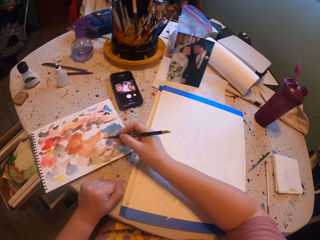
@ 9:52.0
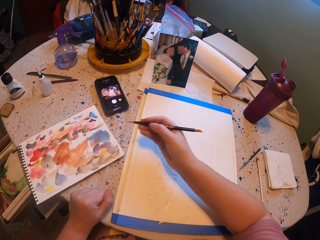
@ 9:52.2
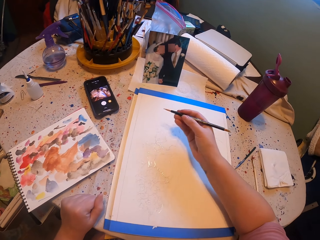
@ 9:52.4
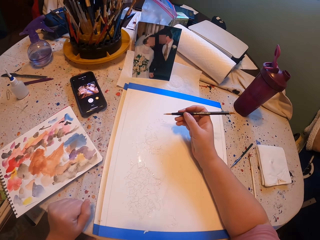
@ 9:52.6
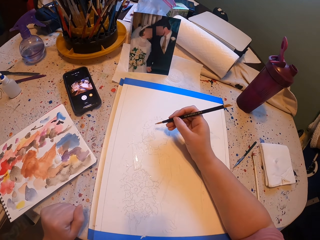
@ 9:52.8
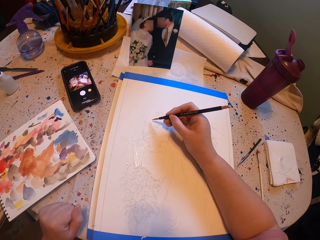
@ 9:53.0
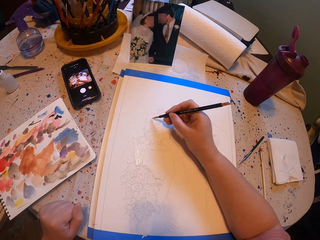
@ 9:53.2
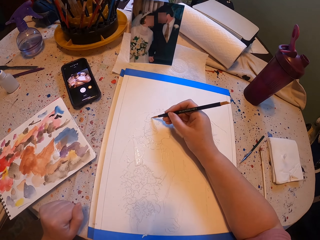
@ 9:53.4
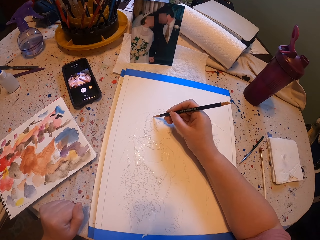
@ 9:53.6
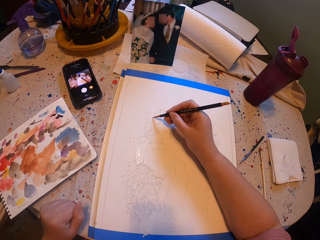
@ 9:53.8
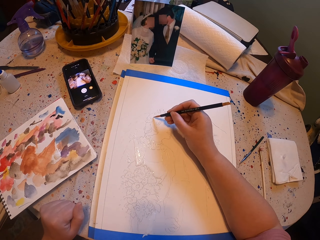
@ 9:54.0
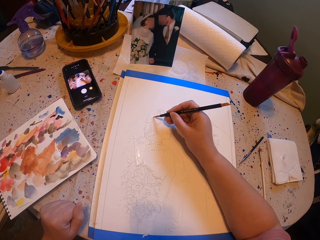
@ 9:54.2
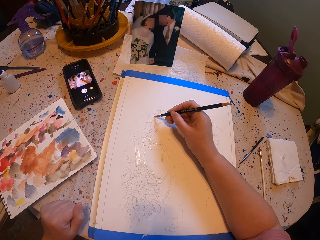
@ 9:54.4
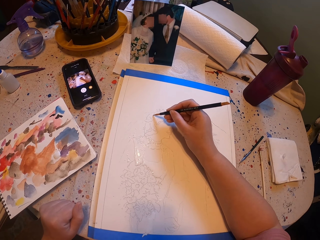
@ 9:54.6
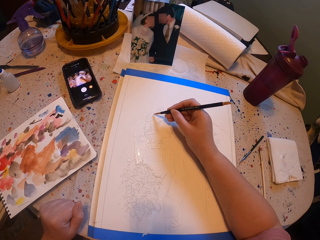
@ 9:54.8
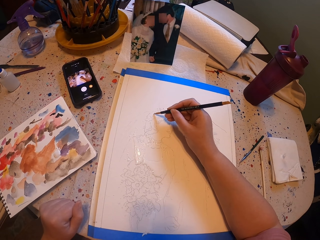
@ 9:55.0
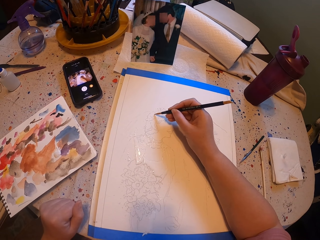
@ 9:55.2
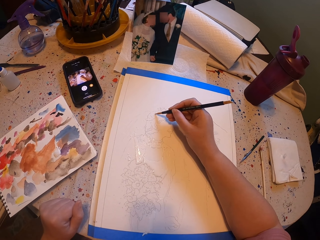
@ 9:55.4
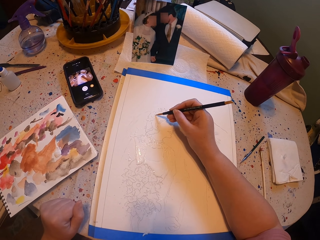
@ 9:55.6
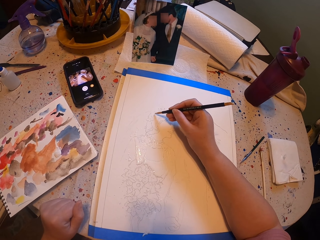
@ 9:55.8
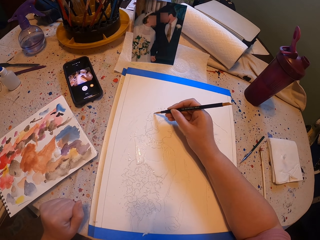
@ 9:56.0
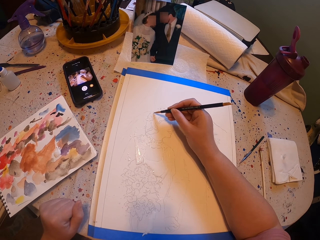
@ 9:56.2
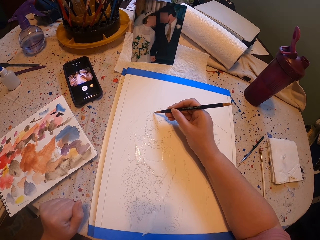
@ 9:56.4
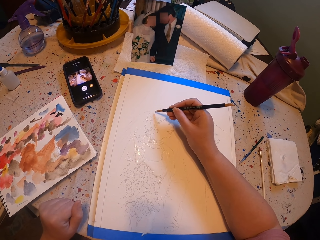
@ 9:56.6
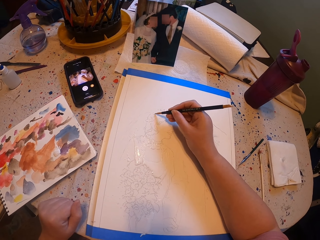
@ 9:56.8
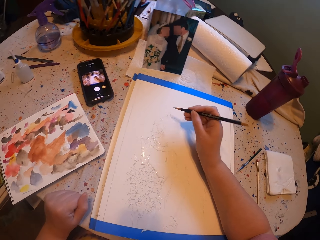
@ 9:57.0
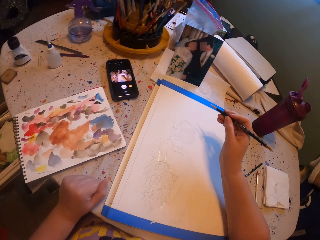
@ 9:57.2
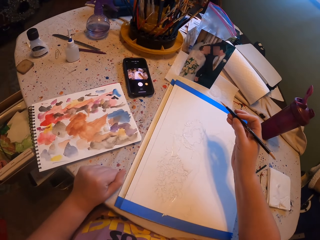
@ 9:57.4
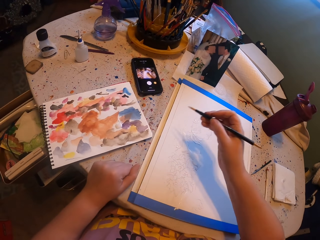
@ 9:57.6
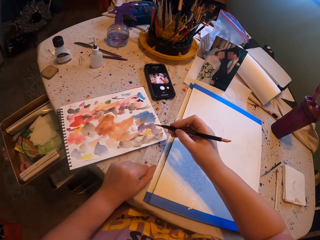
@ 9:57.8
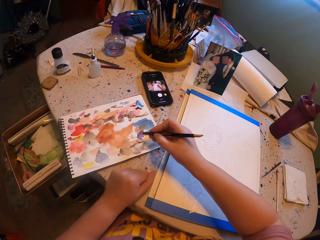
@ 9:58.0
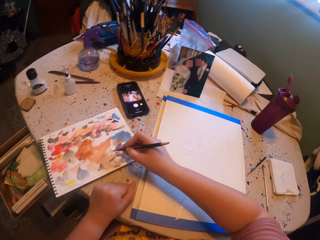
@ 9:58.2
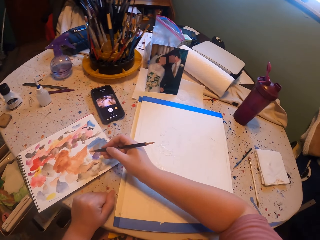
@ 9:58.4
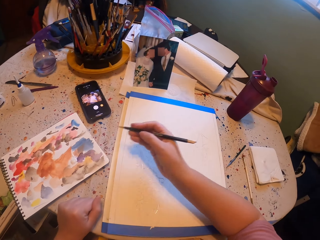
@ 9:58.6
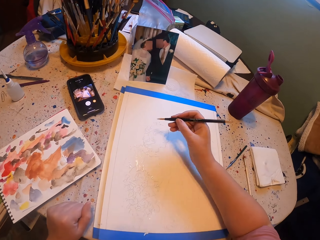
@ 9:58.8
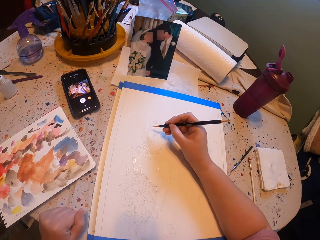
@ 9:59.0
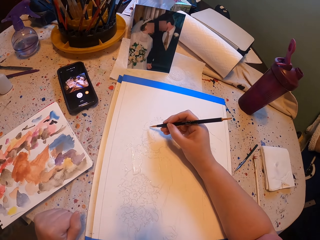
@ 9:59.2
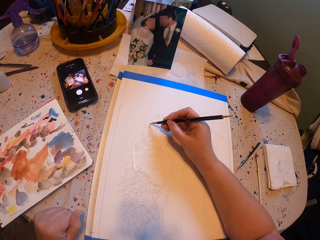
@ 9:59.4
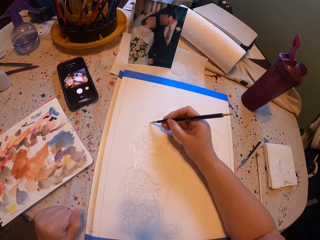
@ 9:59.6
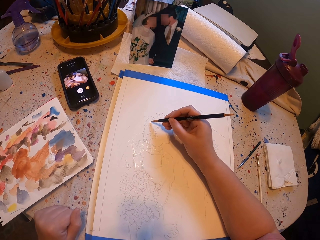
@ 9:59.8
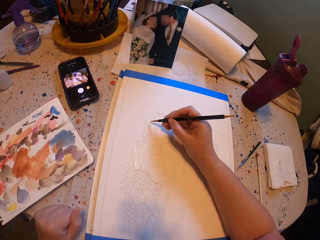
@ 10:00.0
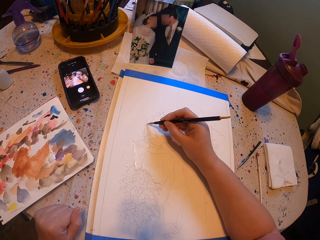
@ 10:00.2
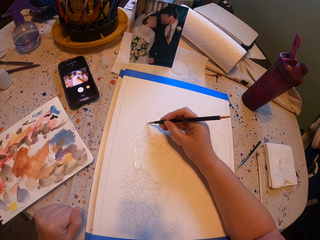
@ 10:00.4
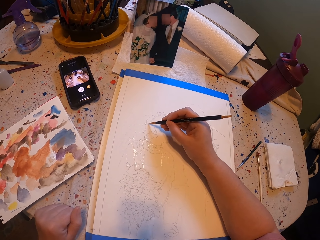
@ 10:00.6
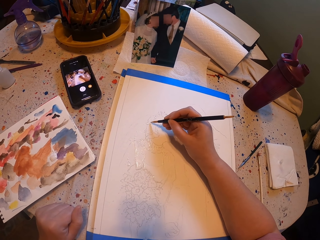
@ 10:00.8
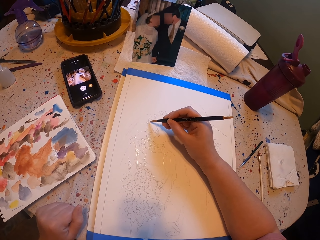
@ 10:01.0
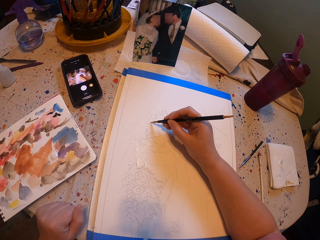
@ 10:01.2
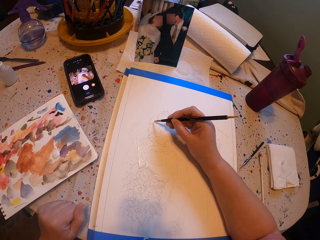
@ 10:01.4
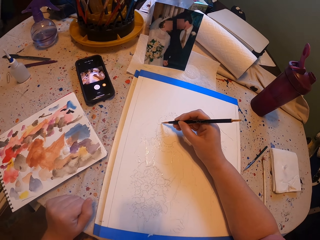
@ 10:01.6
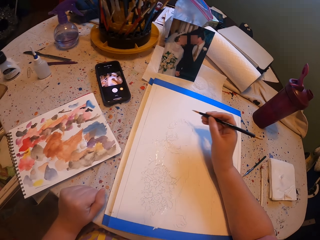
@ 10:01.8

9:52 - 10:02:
The camera wearer rubs the pen brush on the ink paper and puts paint on the paint brush. They paint a picture with the pen brush. They rub the pen brush on the ink paper and put paint on the paint brush. They paint the picture with the pen brush.

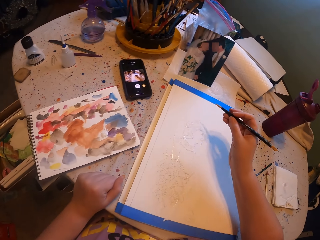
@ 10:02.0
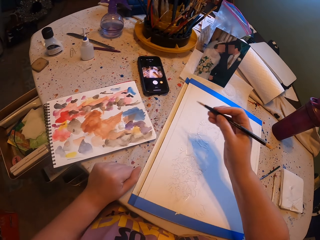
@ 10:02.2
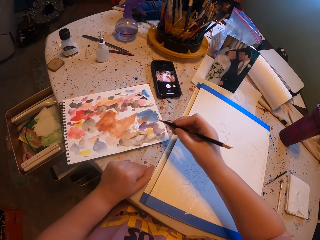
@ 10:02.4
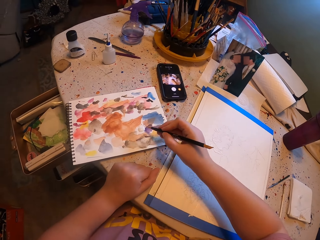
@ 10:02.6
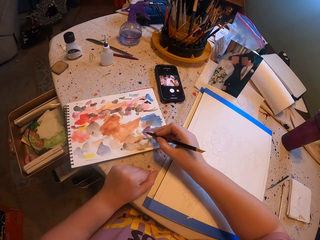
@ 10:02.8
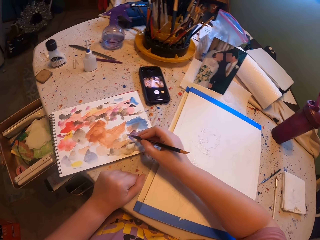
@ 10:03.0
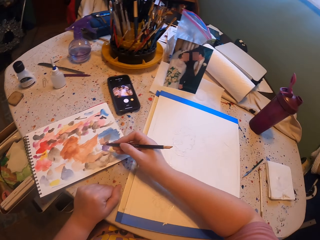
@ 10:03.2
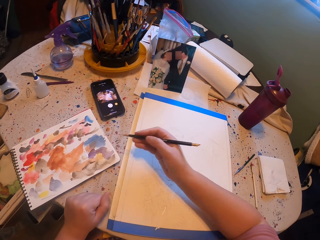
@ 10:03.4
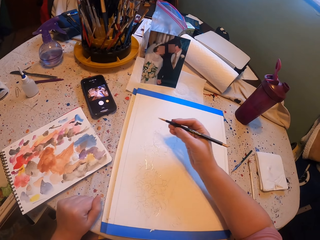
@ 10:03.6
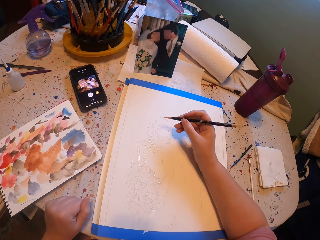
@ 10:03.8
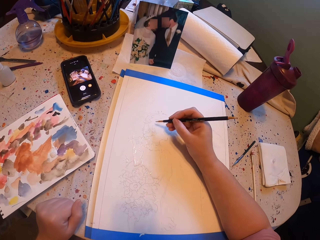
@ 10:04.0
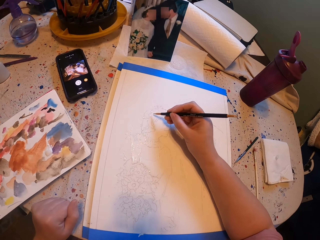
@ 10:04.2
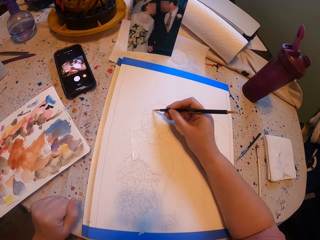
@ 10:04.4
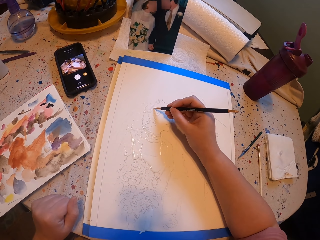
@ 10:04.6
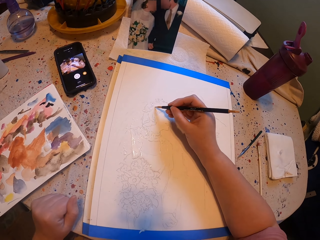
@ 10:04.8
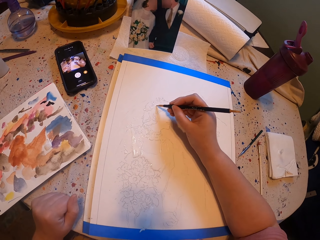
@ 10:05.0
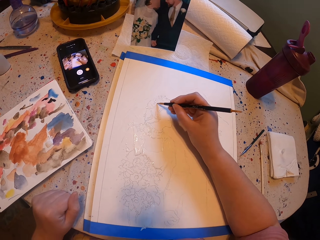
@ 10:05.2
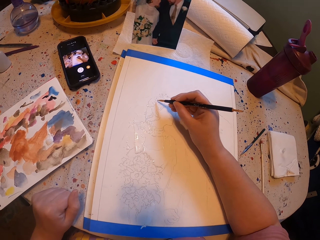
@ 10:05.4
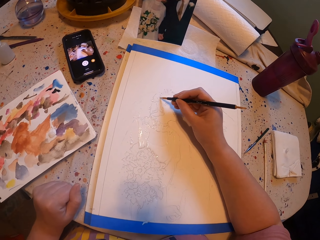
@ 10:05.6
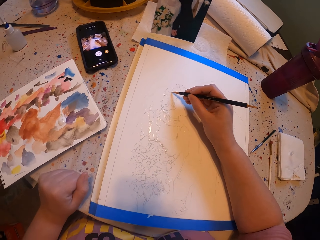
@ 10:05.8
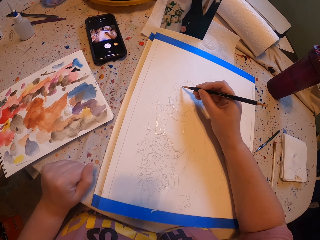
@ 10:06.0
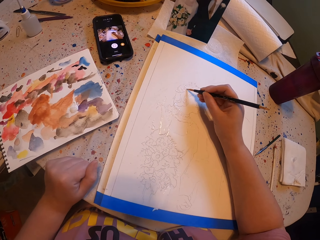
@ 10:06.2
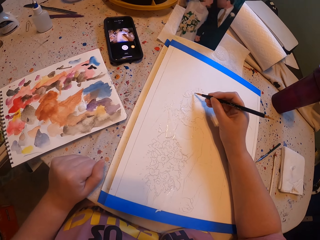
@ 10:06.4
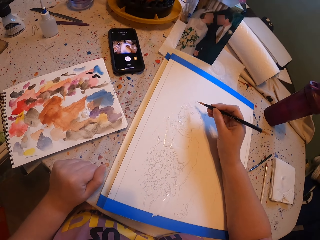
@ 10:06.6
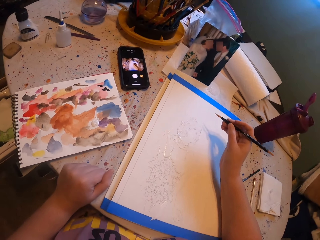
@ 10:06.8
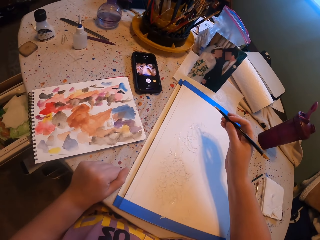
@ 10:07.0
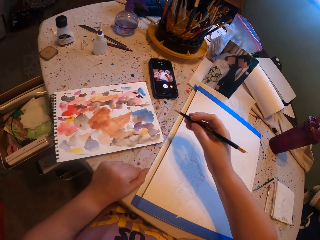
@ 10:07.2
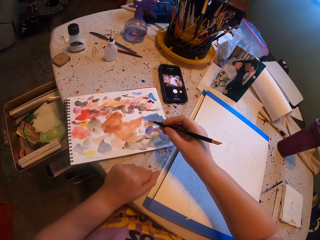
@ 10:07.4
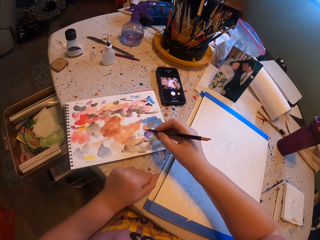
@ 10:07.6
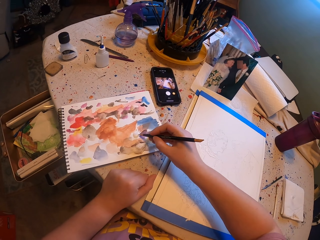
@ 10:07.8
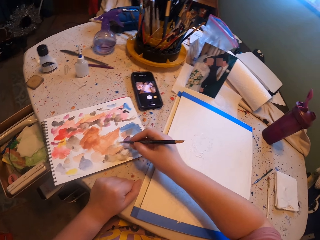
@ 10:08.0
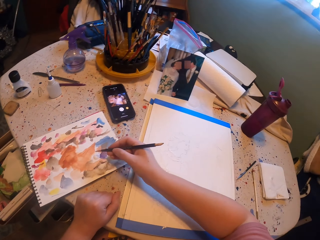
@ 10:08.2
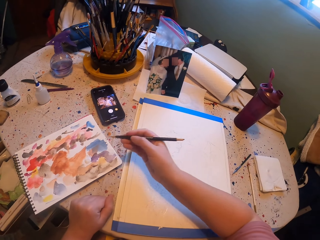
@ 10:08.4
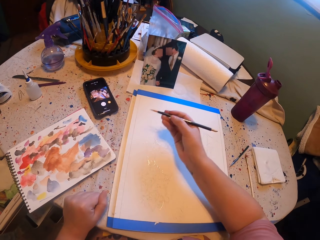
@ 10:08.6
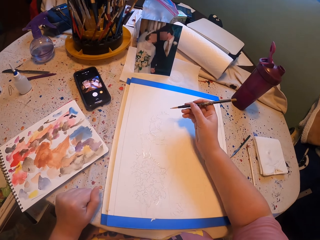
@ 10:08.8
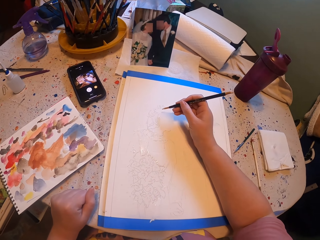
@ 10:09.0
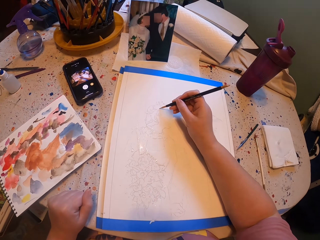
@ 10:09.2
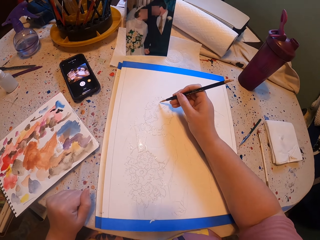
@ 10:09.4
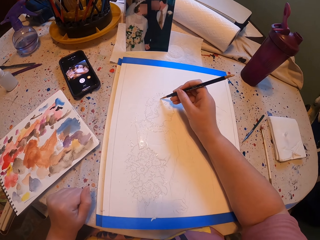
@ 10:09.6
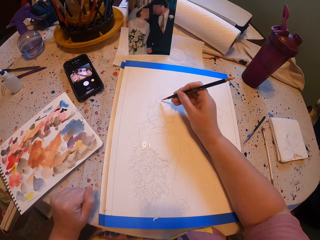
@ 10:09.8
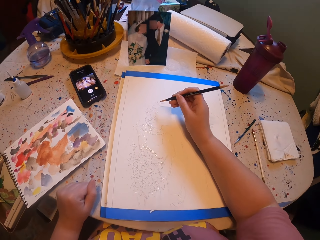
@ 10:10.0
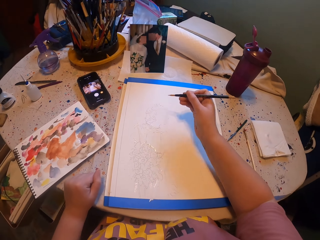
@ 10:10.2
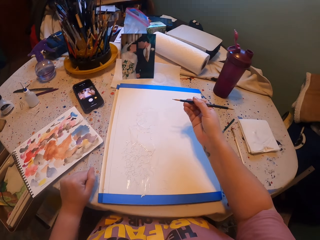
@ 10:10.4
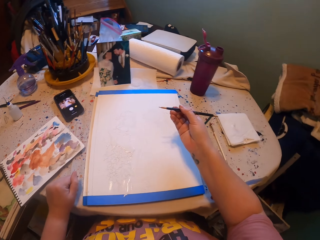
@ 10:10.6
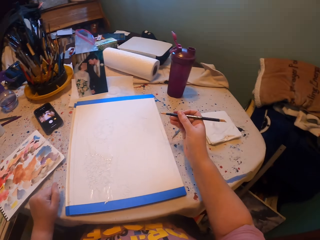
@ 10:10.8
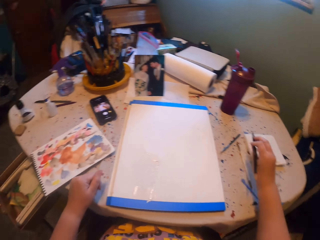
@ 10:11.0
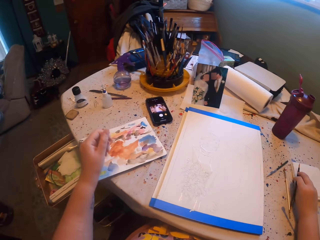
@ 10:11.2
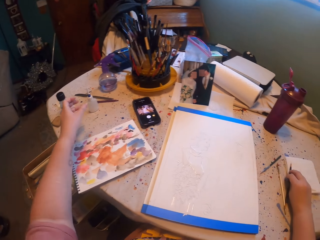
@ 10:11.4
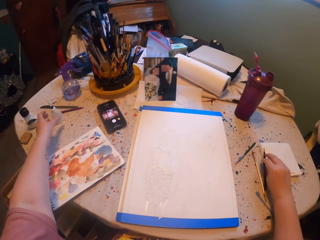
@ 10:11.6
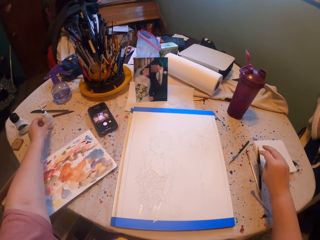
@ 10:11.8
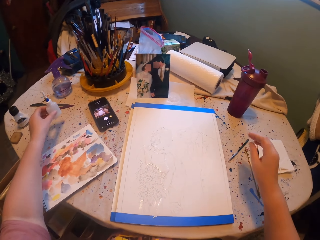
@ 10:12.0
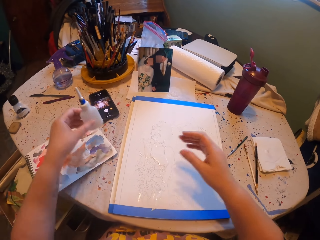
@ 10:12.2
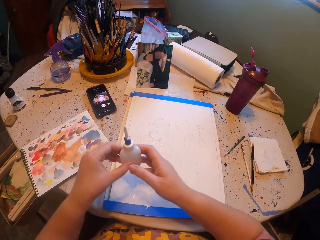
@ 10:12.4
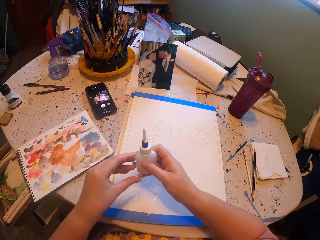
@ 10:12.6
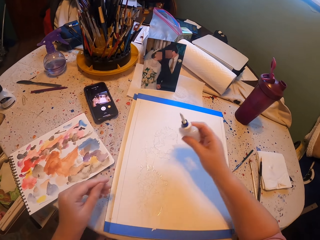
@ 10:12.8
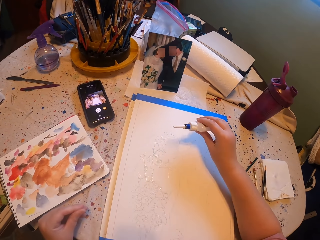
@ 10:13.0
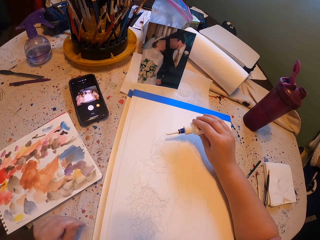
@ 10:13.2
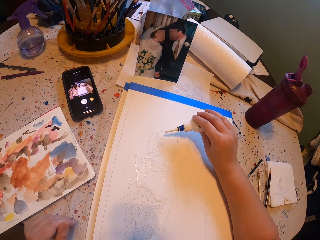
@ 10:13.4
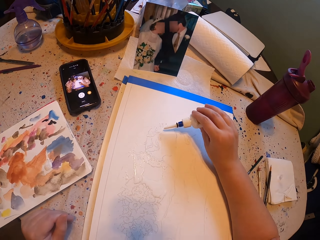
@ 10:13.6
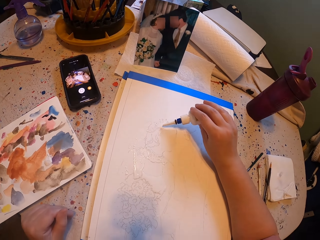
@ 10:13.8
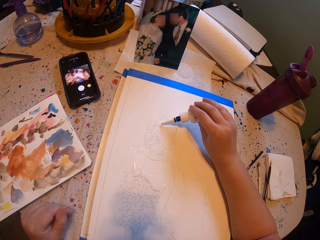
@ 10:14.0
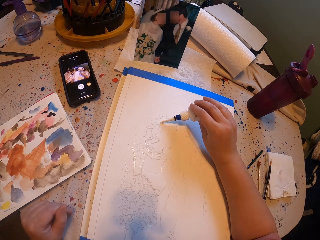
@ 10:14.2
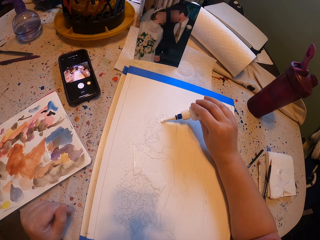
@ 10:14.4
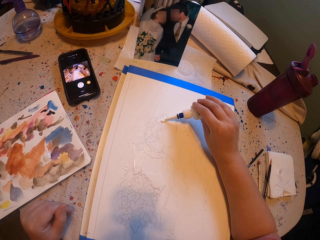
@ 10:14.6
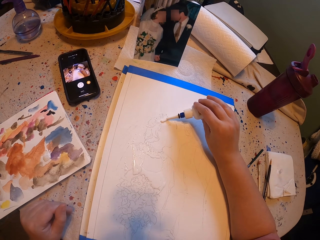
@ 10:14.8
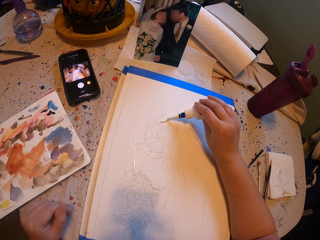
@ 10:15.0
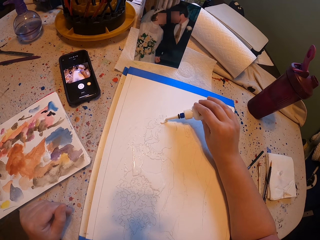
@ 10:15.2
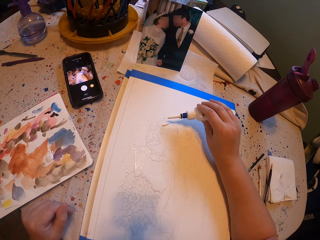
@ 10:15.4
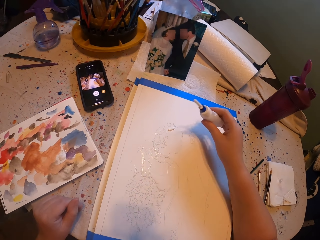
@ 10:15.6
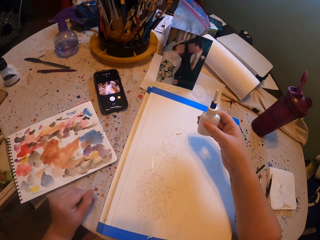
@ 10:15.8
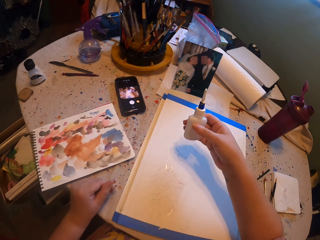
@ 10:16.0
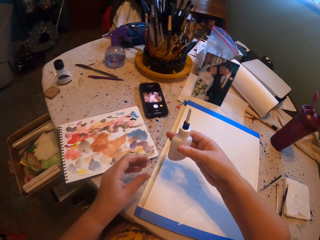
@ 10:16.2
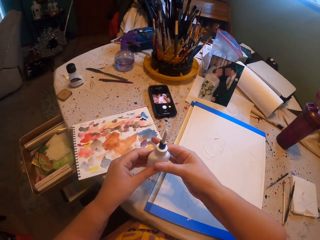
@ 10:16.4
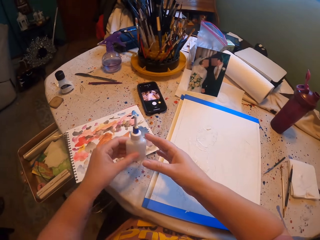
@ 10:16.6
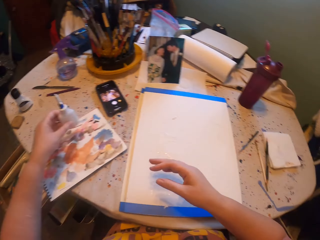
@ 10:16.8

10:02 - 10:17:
The camera wearer puts paint on the paint brush. They rub the pen brush on the ink paper. They paint a picture with the pen brush. They put paint on the paint brush. They rub the pen brush on the ink paper. They paint the picture with the pen brush. They pick up the paint tube, put down the paint brush, and pour ink on the cardboard. They put paint on the book.
